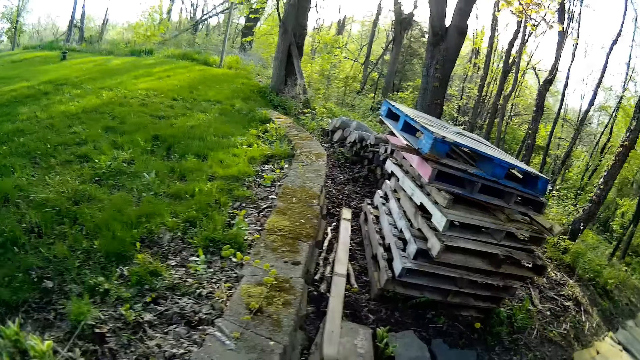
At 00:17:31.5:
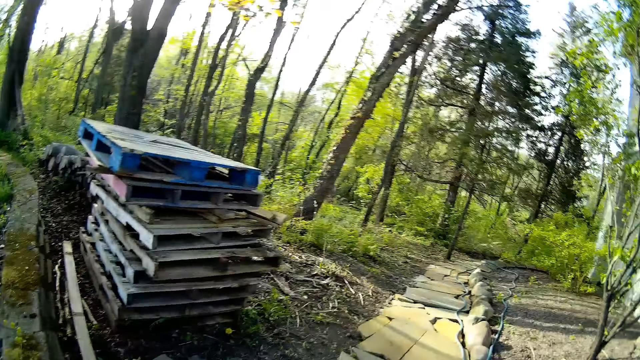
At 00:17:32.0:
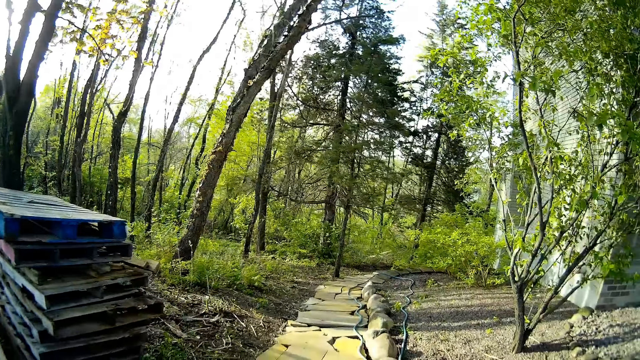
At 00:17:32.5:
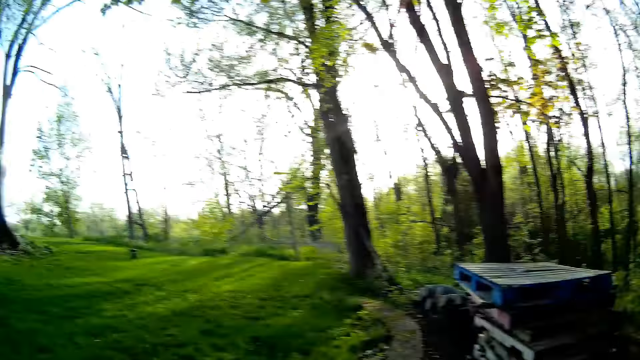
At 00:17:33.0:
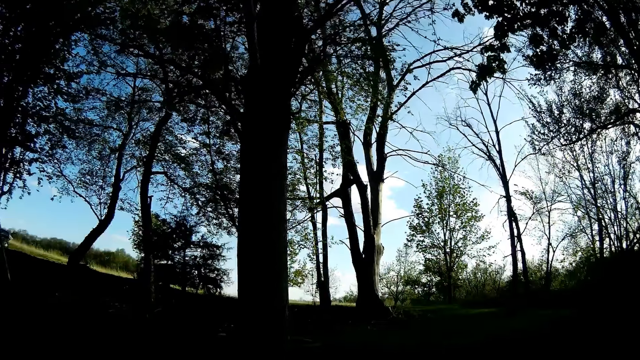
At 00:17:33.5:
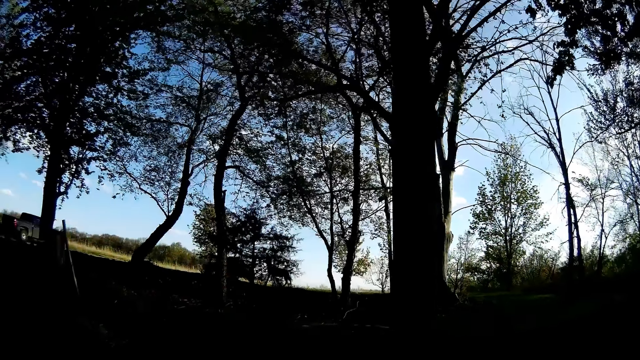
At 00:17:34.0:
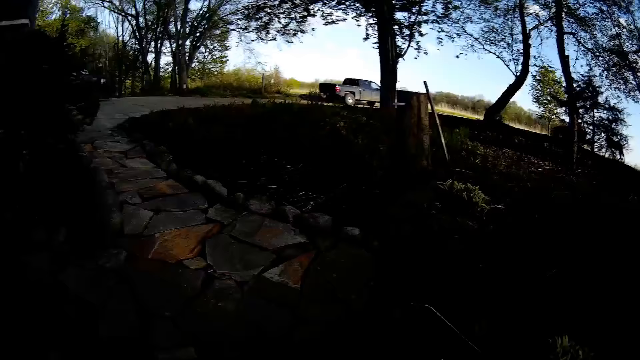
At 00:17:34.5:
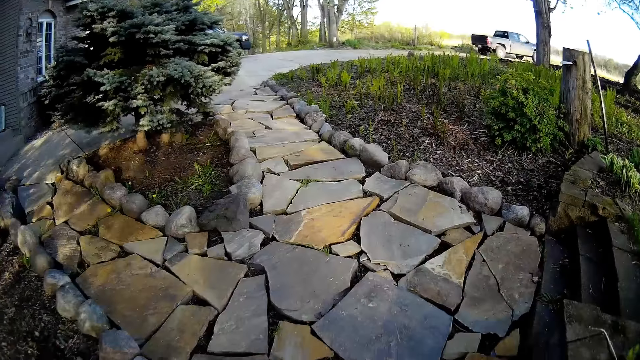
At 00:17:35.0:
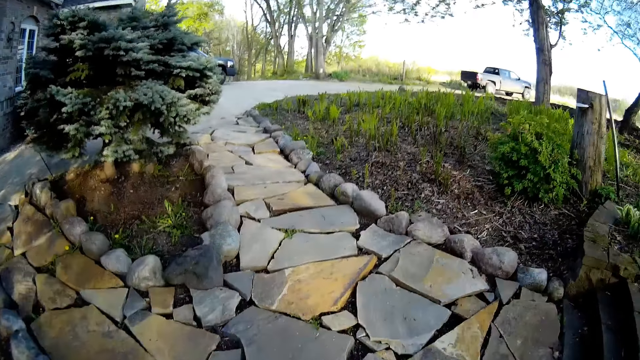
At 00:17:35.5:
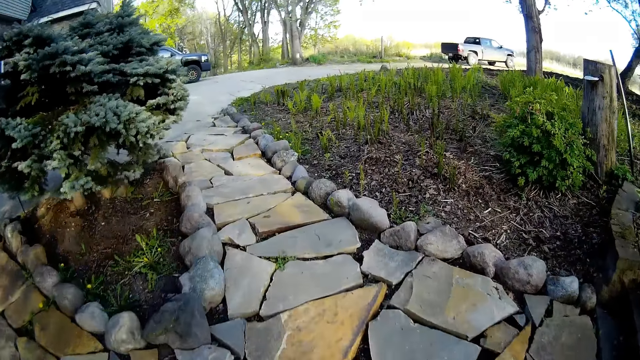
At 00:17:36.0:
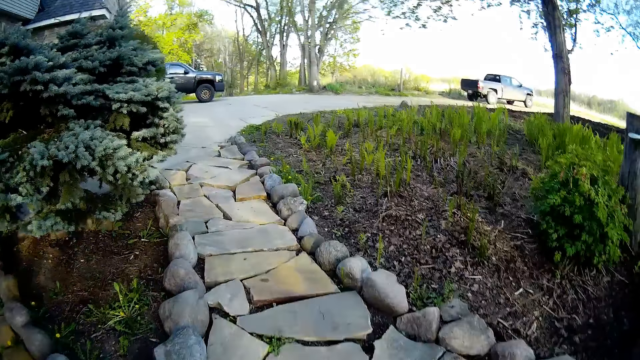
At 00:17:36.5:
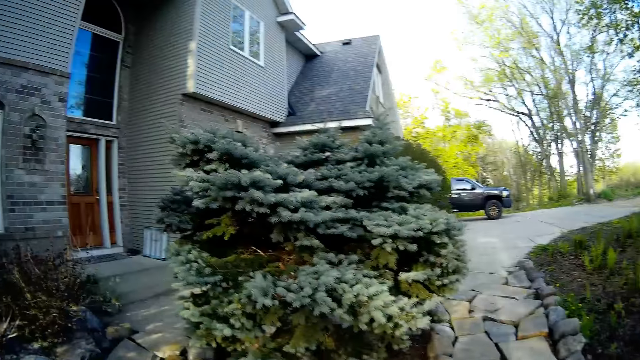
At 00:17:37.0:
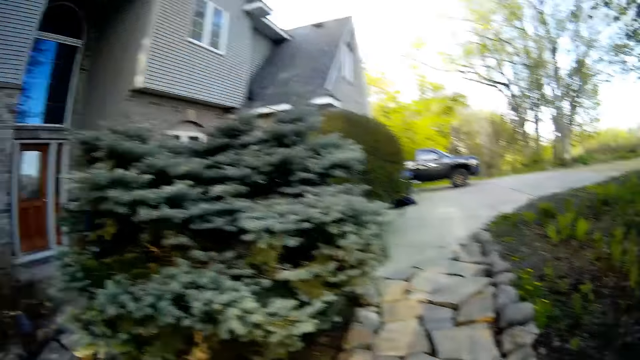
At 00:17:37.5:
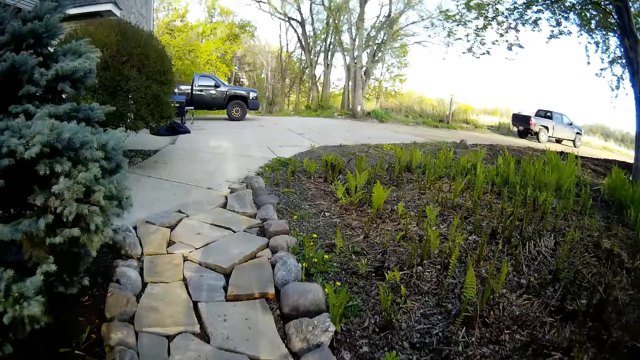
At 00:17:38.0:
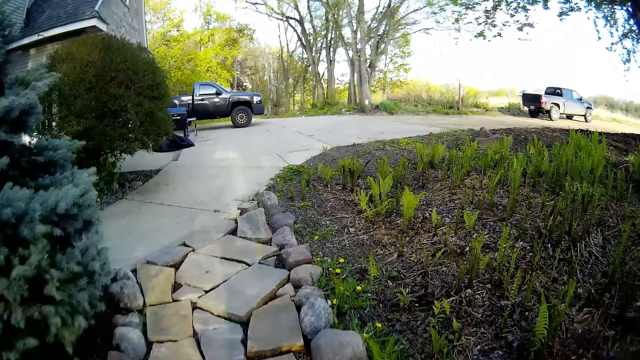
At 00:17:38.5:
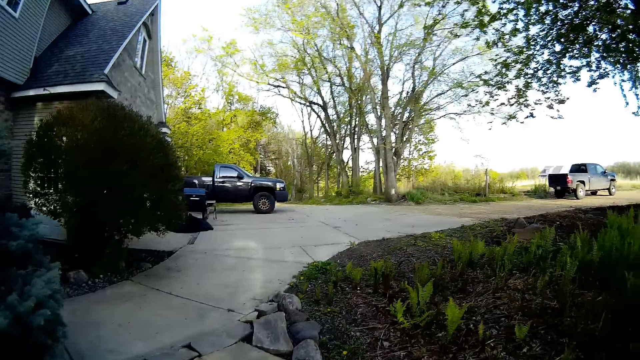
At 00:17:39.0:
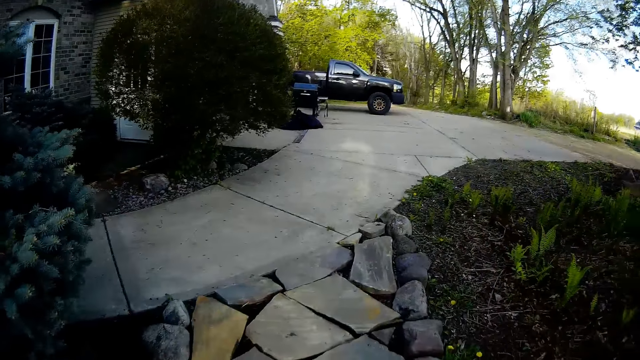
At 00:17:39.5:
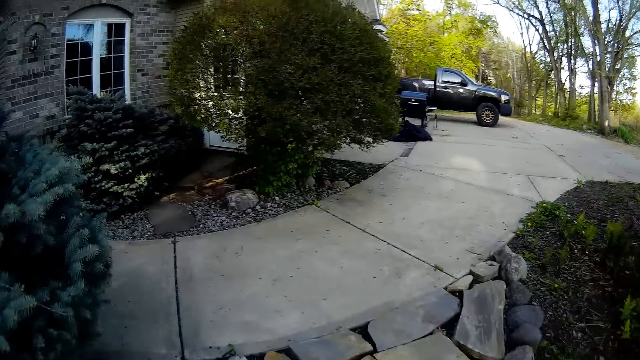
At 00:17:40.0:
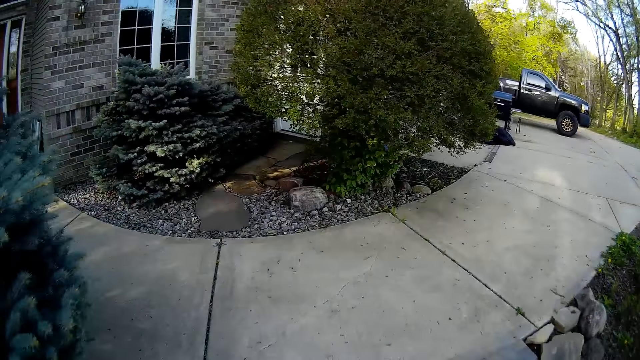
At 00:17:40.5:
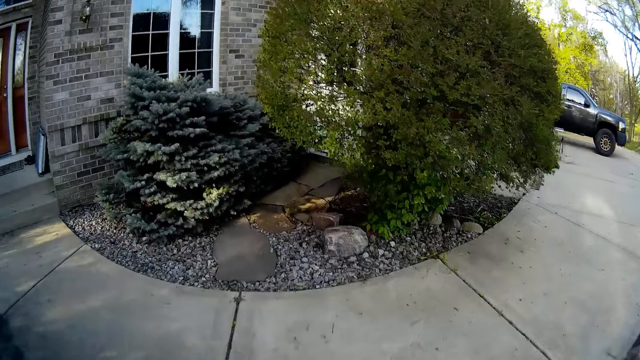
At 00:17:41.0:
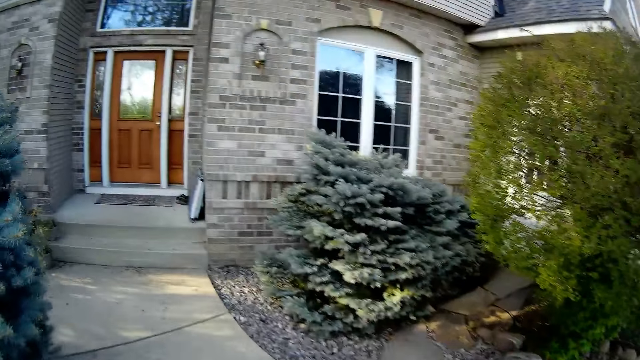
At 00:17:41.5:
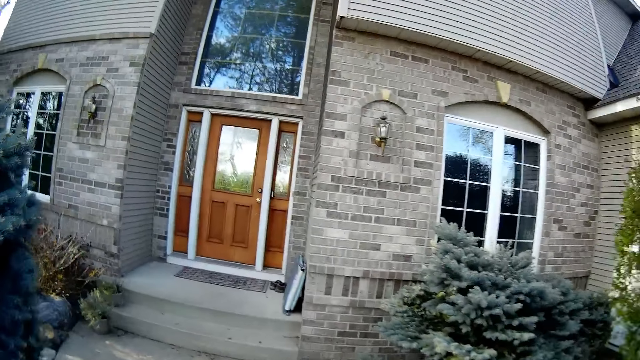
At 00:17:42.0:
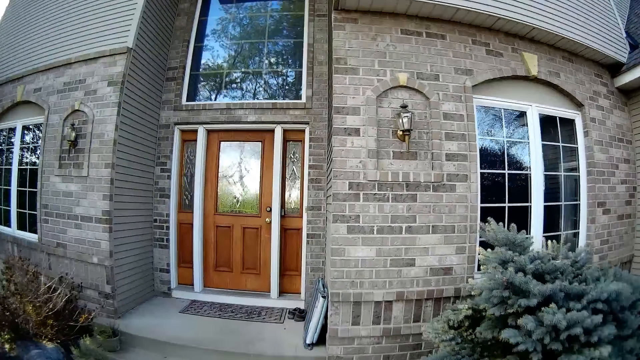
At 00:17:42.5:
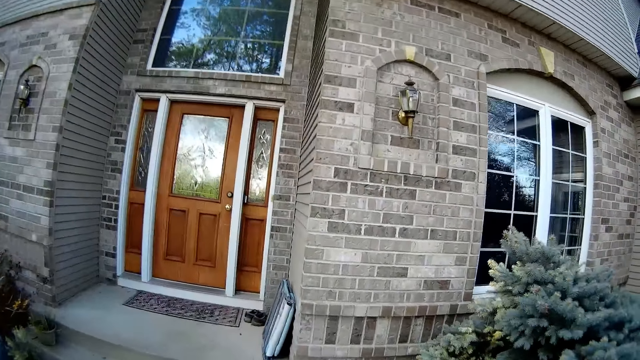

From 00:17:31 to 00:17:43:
The camera wearer walks away from the sprinkler. They walk towards the house.

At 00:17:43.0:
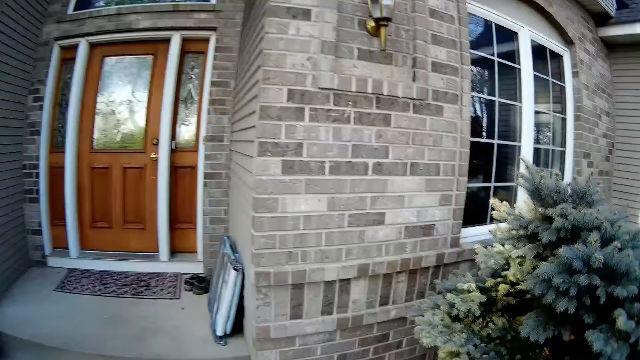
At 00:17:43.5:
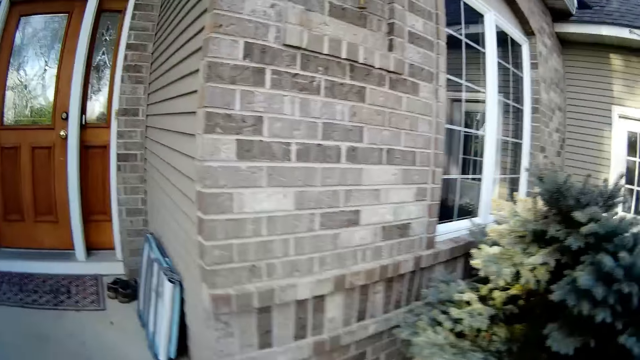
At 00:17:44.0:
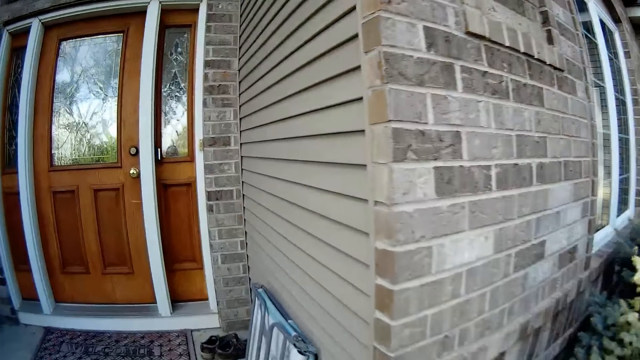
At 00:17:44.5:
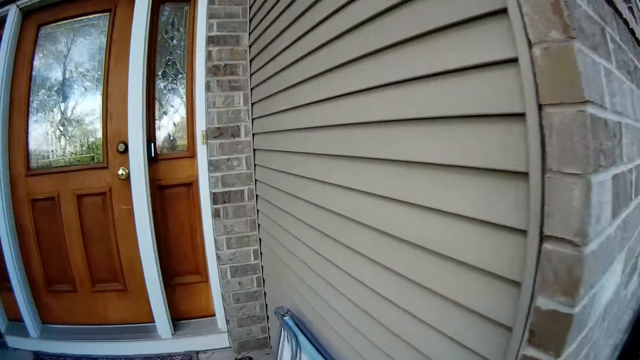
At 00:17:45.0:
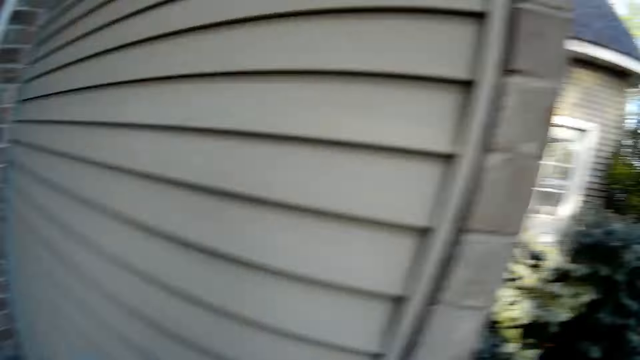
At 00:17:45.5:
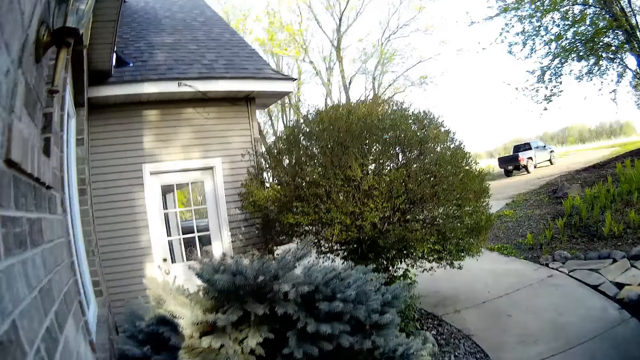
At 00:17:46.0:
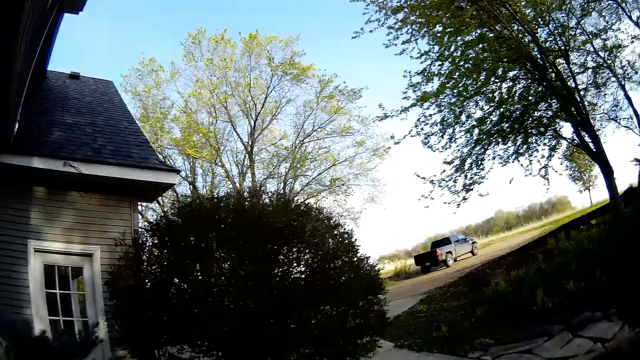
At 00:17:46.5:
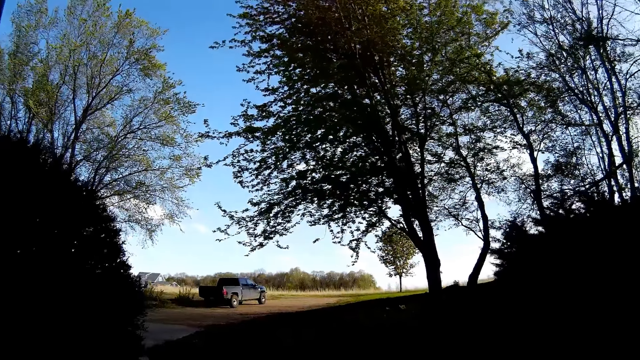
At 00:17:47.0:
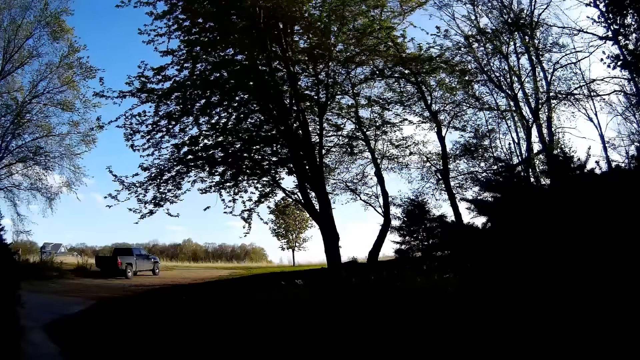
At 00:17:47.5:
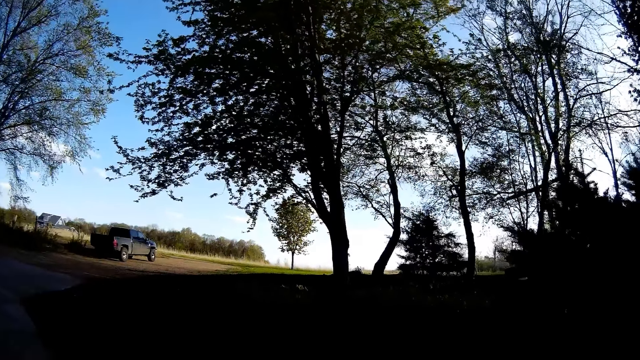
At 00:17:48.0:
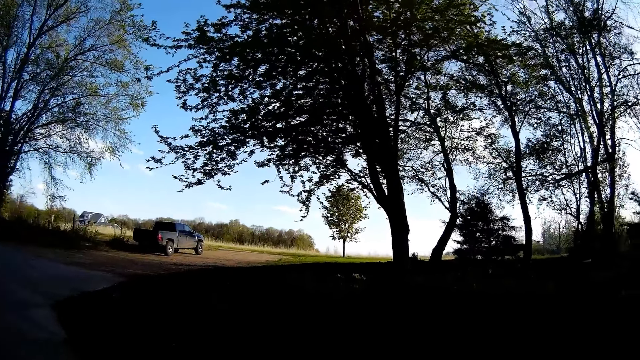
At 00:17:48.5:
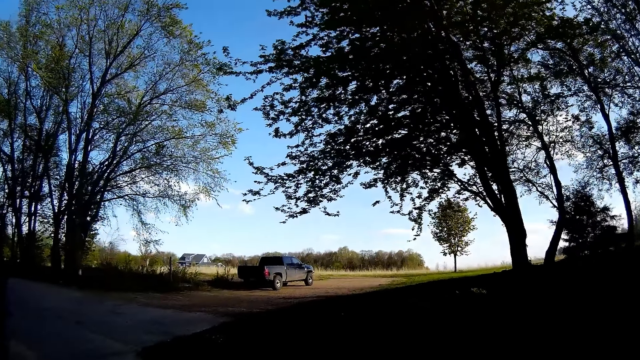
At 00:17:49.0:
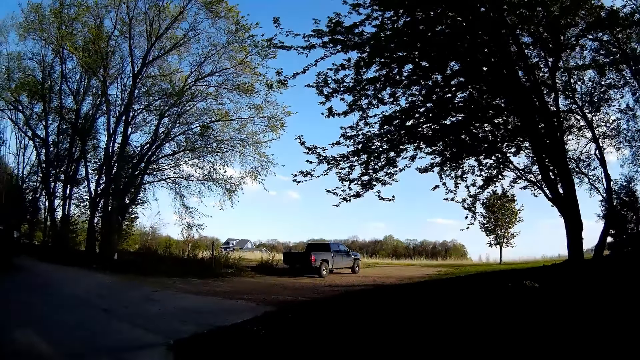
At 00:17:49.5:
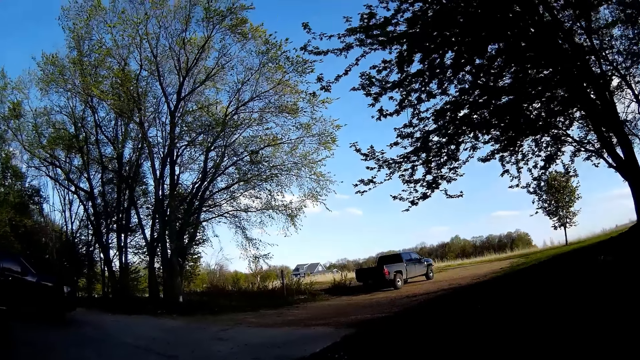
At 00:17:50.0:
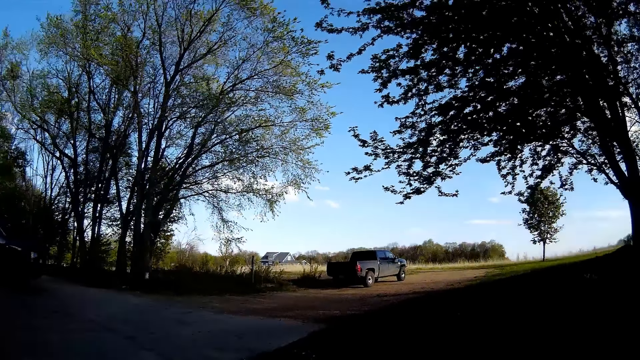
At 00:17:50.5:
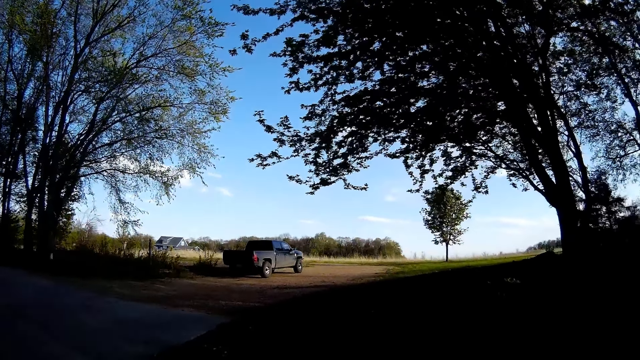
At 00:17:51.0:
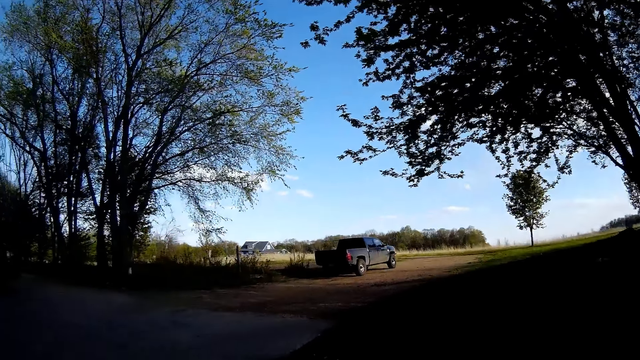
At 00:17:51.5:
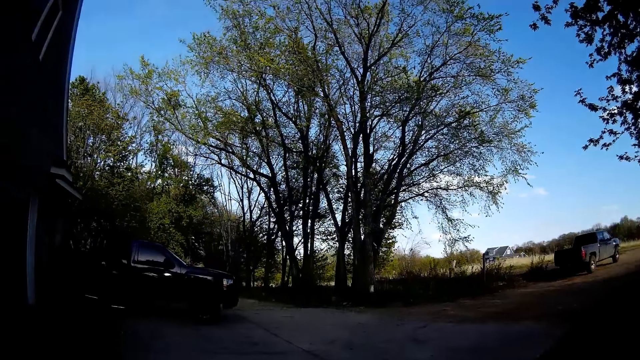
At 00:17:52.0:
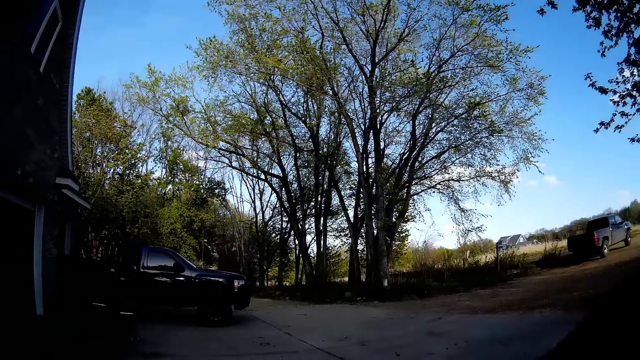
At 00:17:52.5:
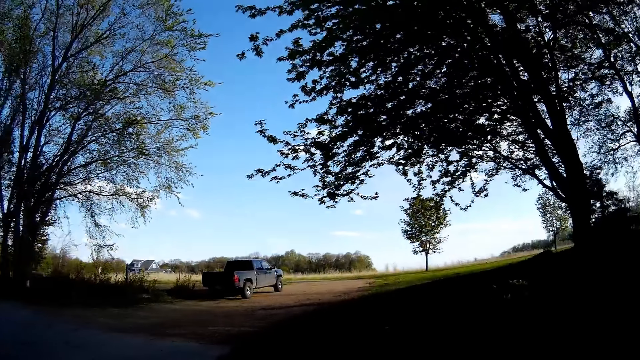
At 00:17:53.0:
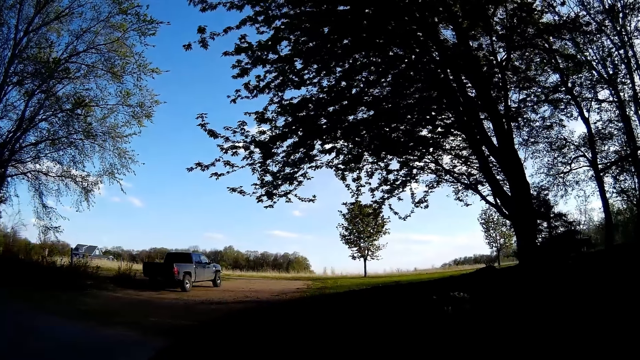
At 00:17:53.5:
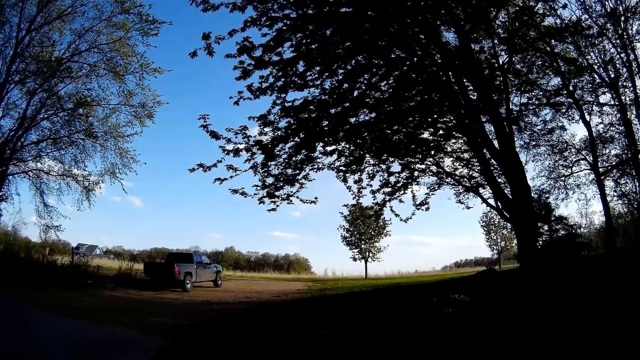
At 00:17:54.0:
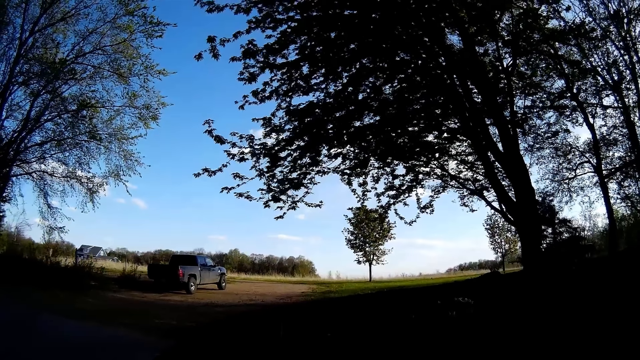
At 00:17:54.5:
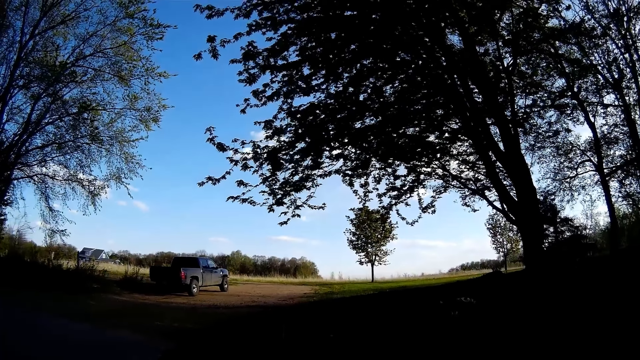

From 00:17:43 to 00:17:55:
The camera wearer walks towards the lawn. They stand in the compound.
